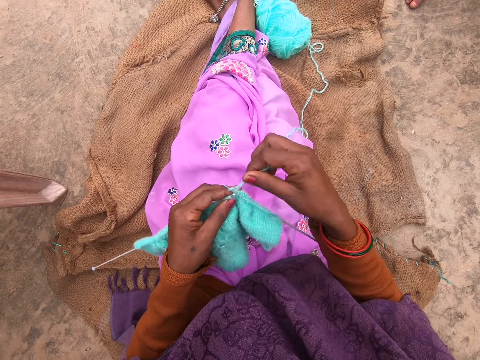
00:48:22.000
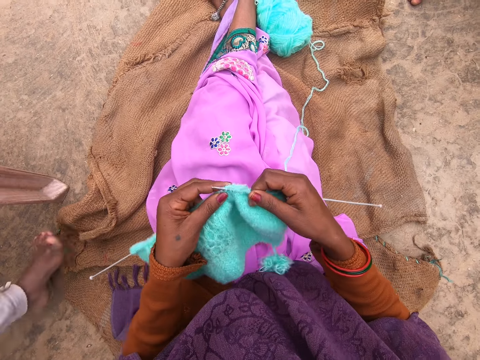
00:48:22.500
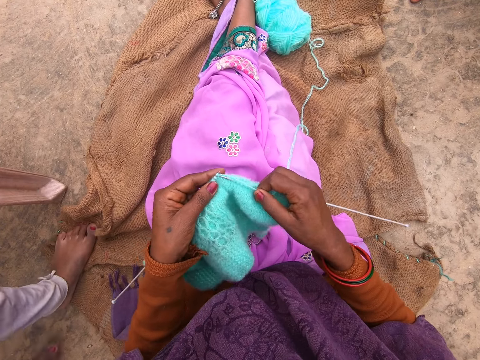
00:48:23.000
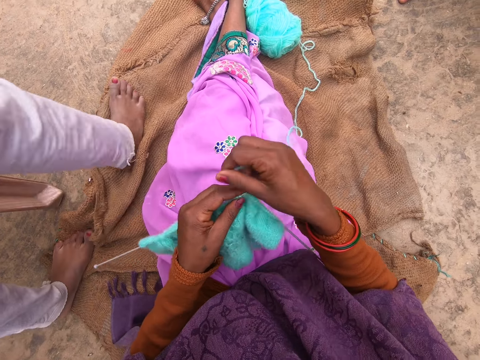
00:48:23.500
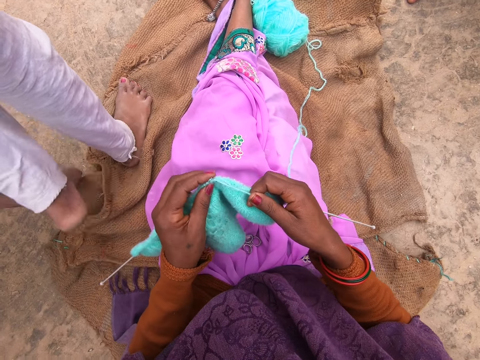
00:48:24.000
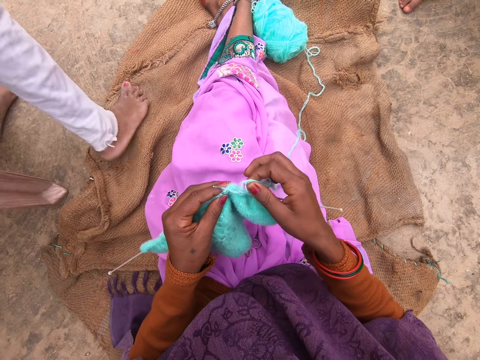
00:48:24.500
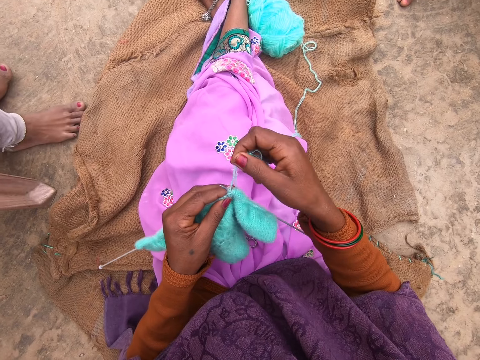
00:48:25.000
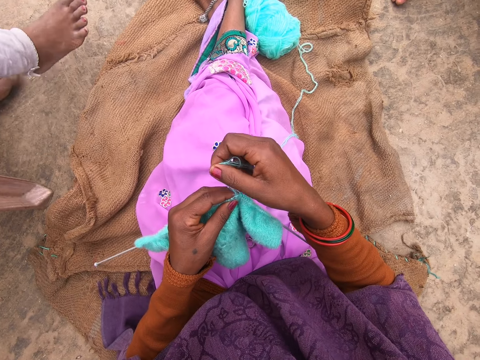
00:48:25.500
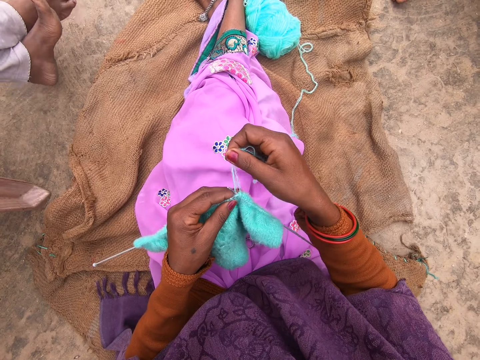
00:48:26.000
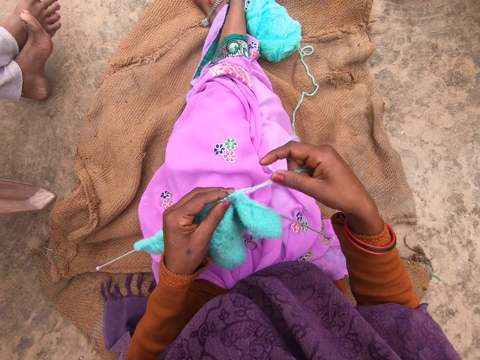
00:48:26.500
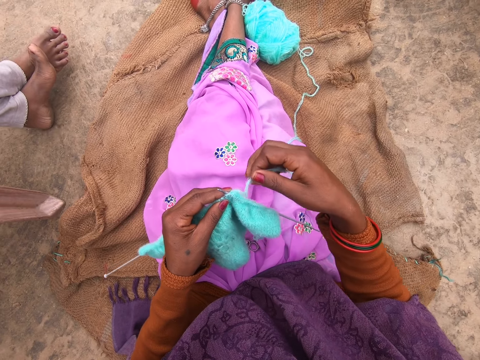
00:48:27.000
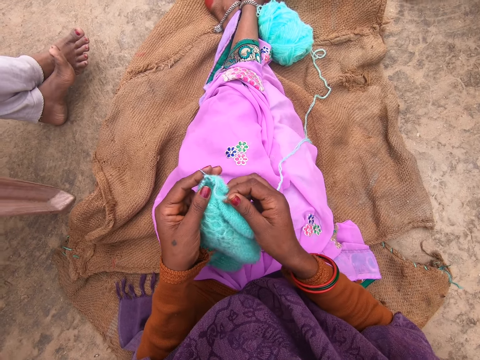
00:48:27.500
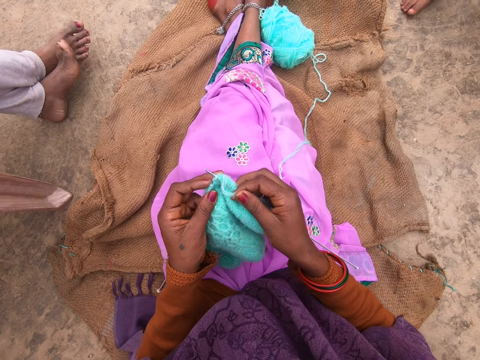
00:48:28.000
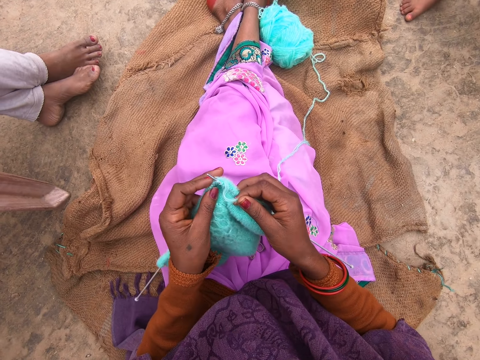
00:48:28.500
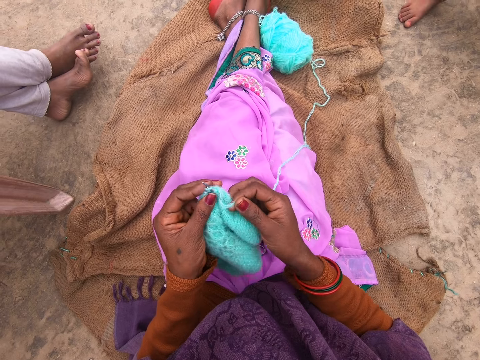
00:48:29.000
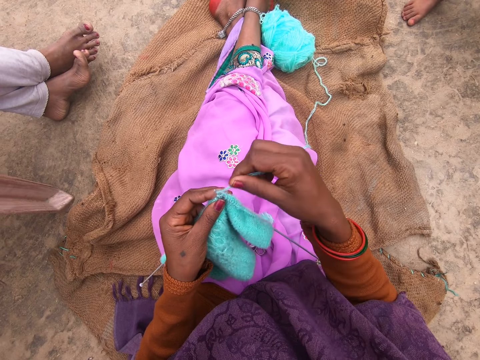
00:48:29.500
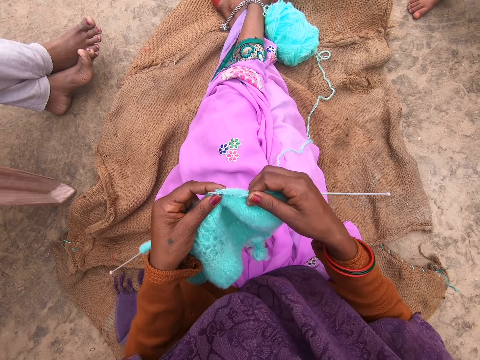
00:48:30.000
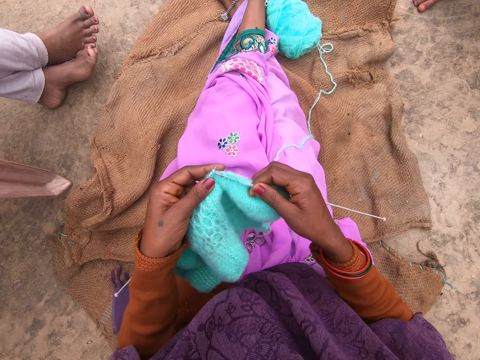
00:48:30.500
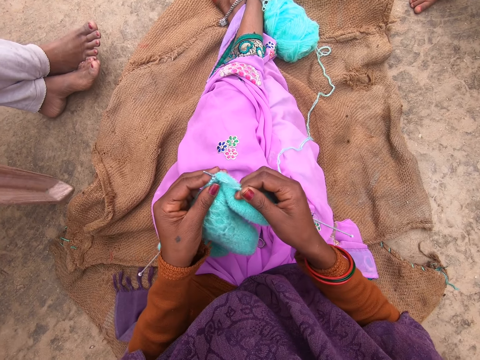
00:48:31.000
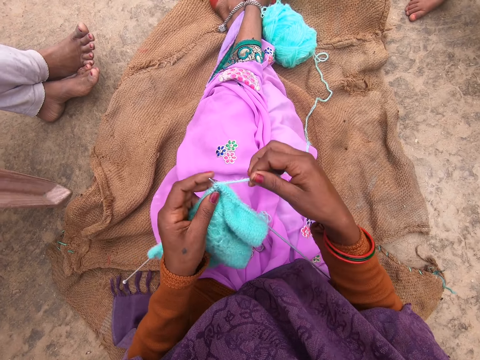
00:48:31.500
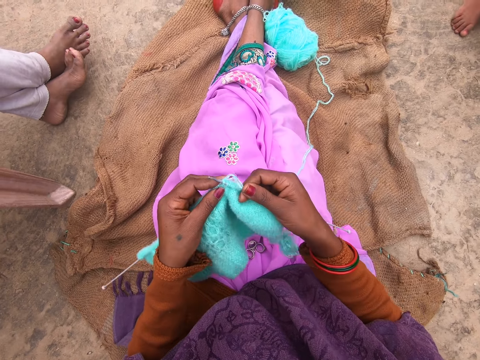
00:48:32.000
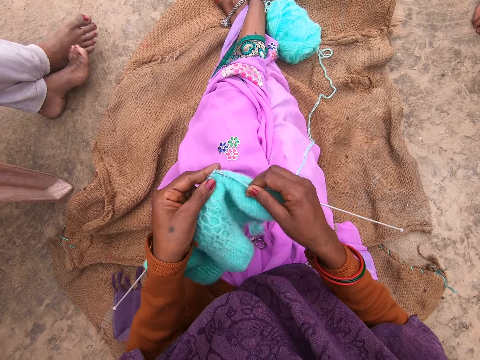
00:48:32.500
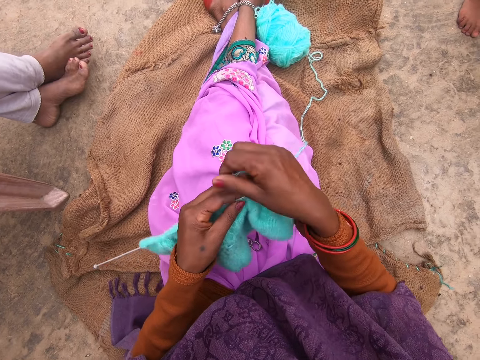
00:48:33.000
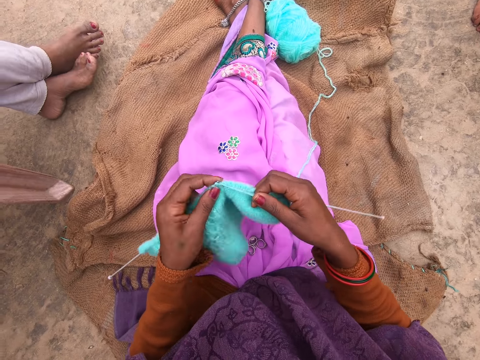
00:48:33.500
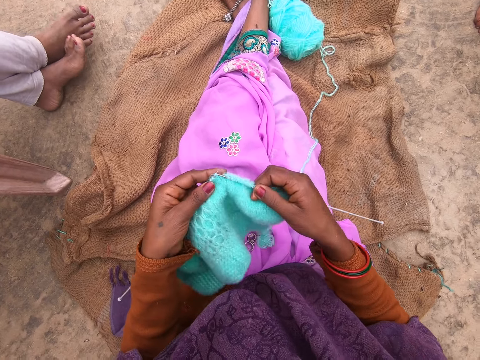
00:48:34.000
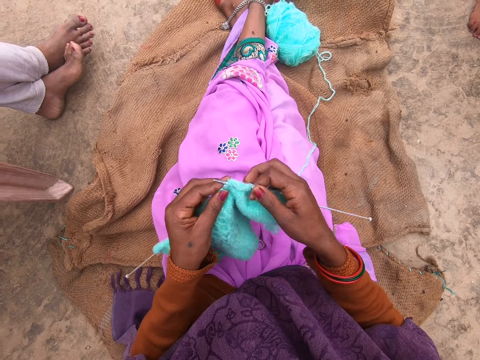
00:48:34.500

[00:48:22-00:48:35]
The camera wearer coils a knitting thread or yarn on a knitting needle. They knit the yarn with the needle. They coil the knitting thread on the knitting needle. A person walks next to a chair. The person puts legs together. Another person moves a leg. The camera wearer coils the knitting thread on the knitting needle. They knit a fabric with the knitting needle and coil the knitting thread on the knitting needle. The other person moves a leg. The camera wearer knits the fabric with the knitting needle and coils the knitting thread on the knitting needle. They knit the fabric with the knitting needle.

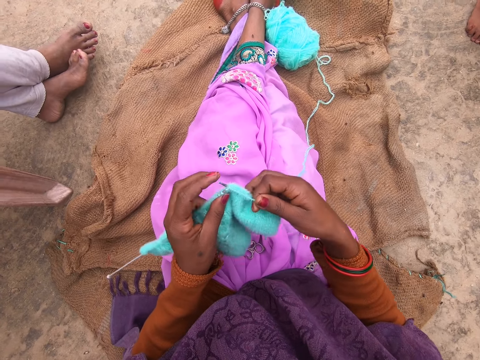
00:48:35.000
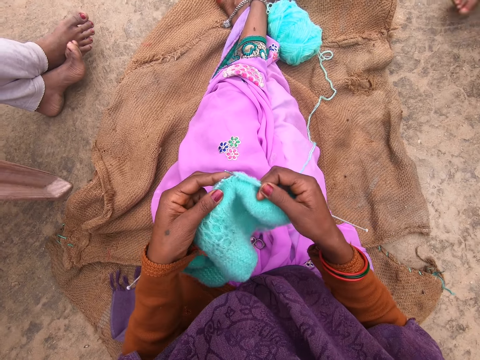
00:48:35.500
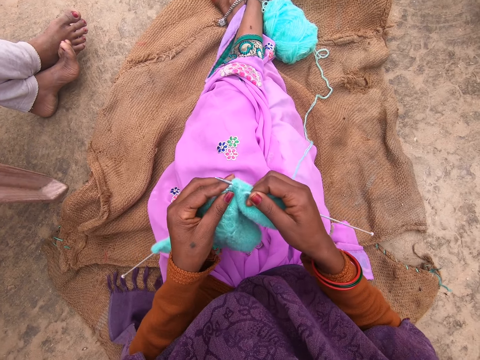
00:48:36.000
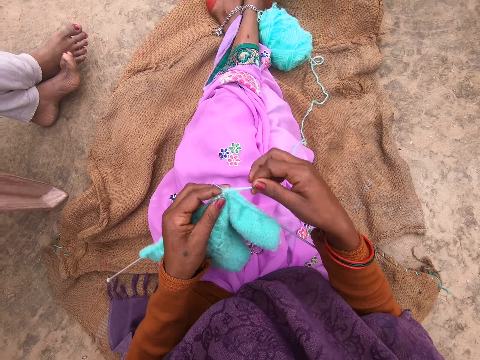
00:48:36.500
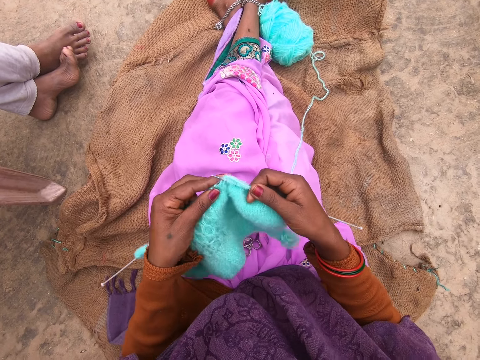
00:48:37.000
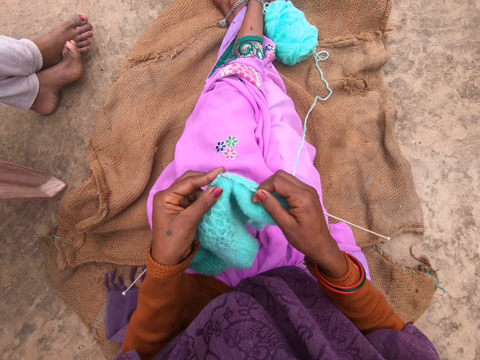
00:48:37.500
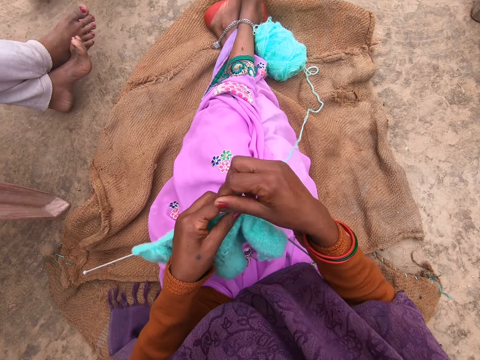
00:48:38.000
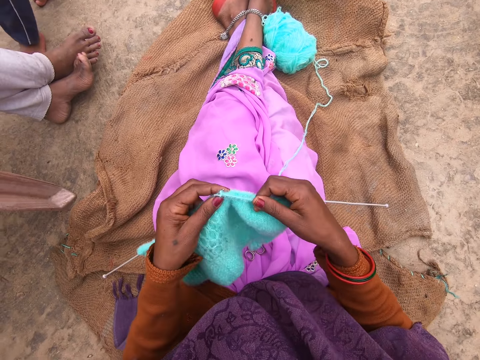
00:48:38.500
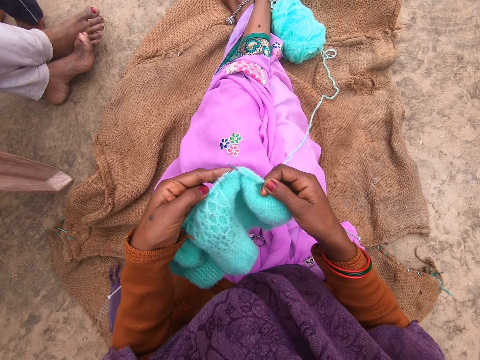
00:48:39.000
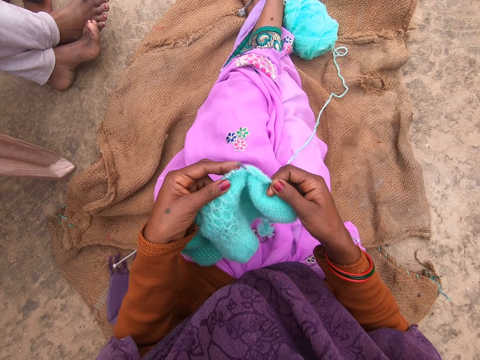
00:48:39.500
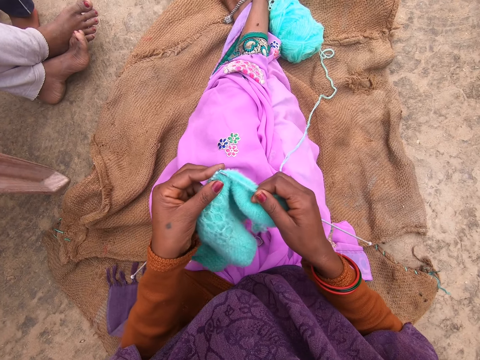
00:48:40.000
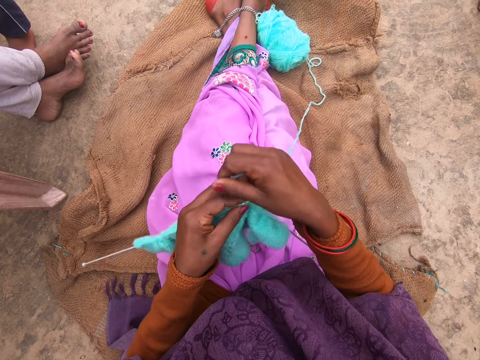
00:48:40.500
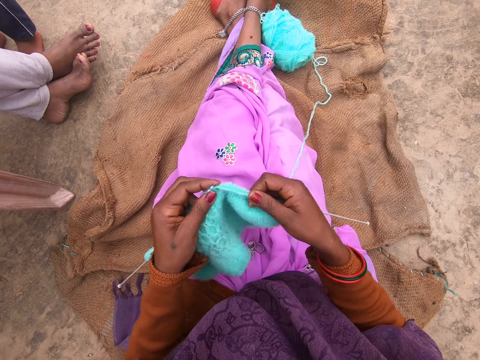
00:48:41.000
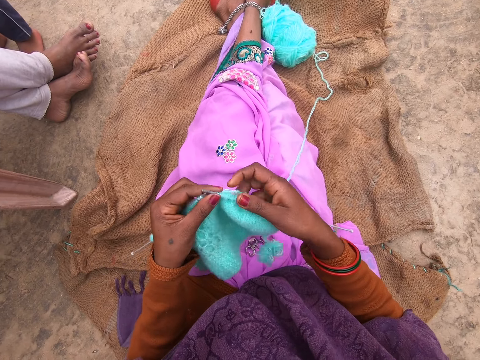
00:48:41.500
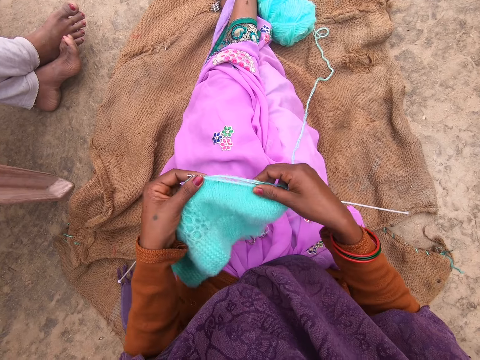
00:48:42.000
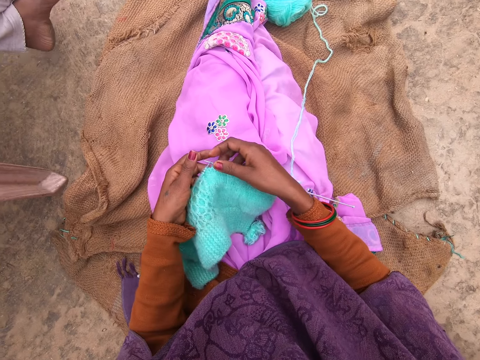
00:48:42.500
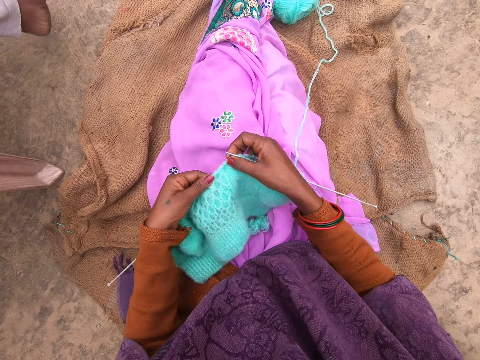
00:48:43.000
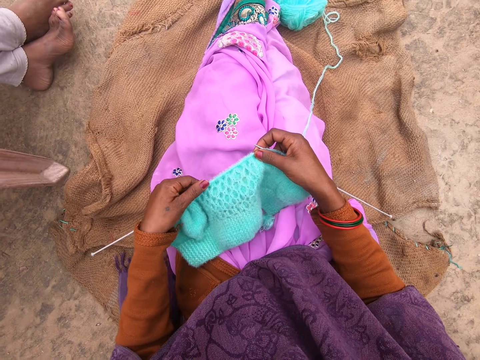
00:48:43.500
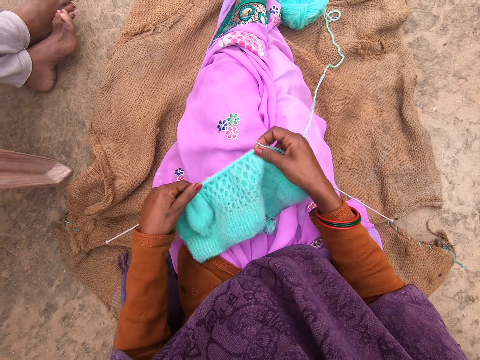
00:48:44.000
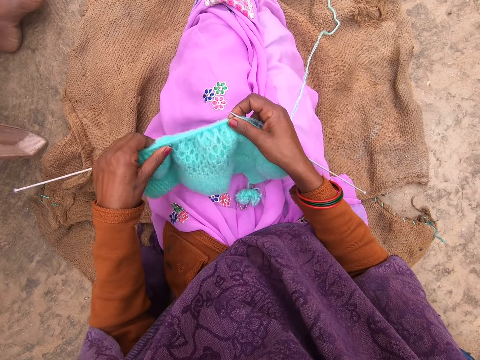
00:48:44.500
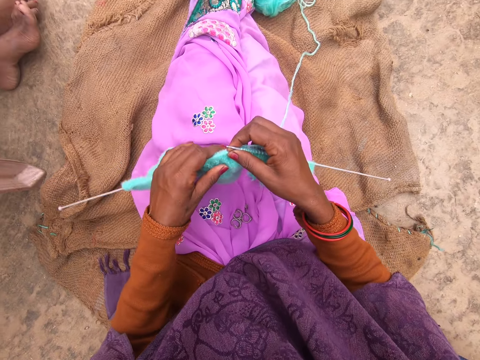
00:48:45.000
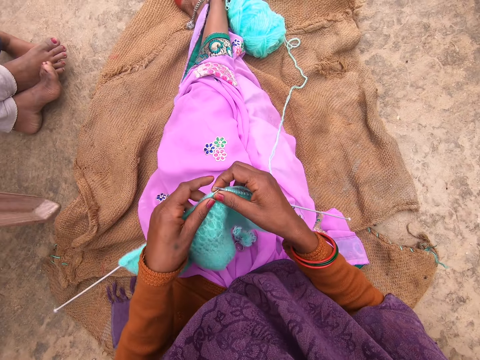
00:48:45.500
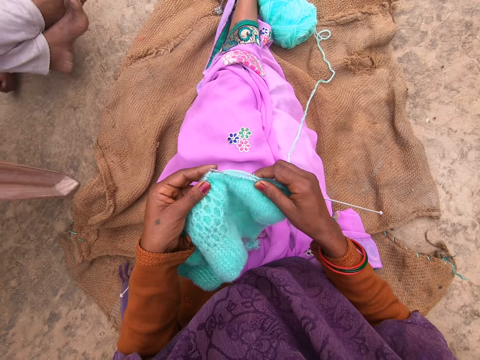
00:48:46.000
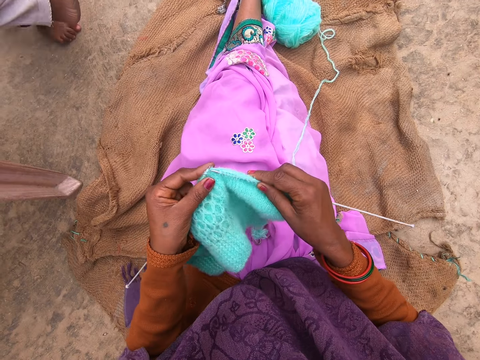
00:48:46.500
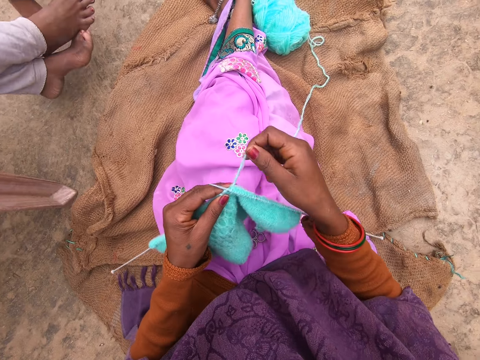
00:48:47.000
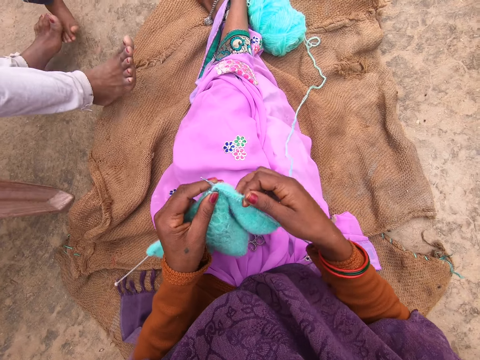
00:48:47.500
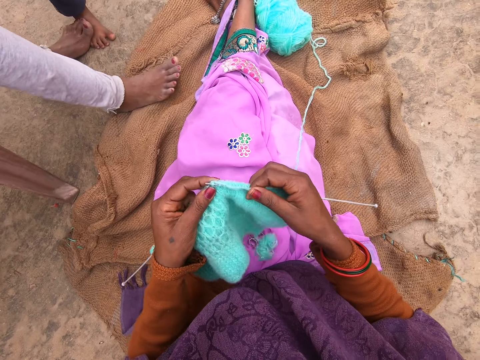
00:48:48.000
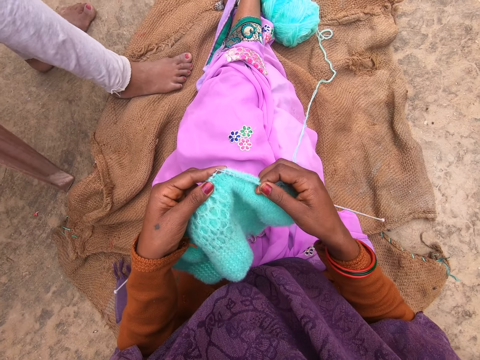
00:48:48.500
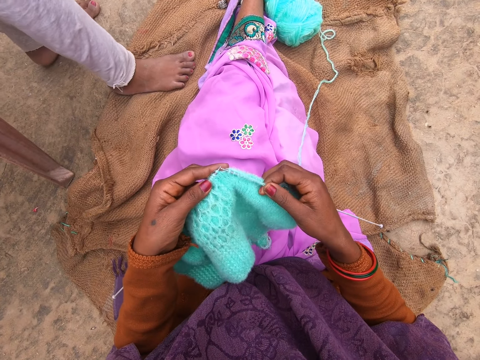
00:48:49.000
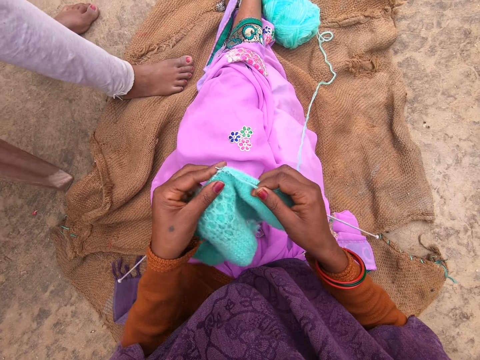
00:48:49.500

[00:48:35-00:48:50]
The camera wearer coils a knitting thread or yarn on a knitting needle. She knits a fabric with the knitting needle and coils the knitting thread on the knitting needle. She knits the fabric with the knitting needle and coils the knitting thread on the knitting needle. She knits the fabric with the knitting needle. A man walks towards a person. The camera wearer coils the knitting thread on the knitting needle. She knits the fabric with the knitting needle. She moves the knitting thread with a hand. She adjusts the yarn with her hands. She knits the fabric with the knitting needle and coils the knitting thread on the knitting needle. She knits the yarn with the needle.
